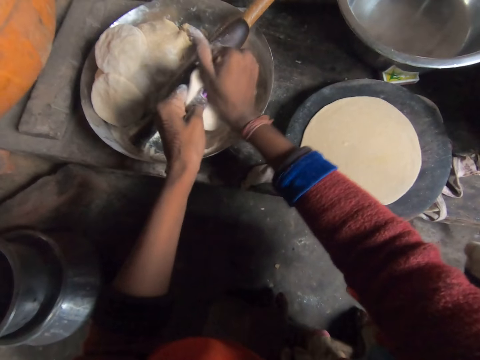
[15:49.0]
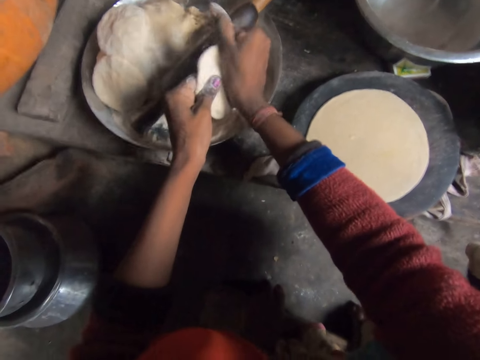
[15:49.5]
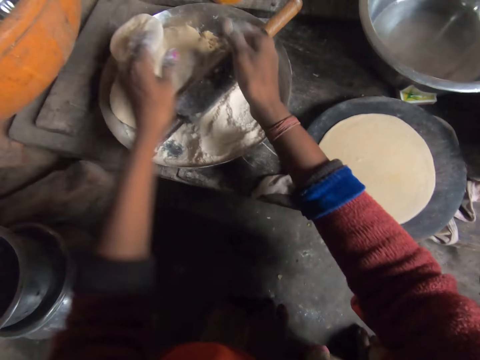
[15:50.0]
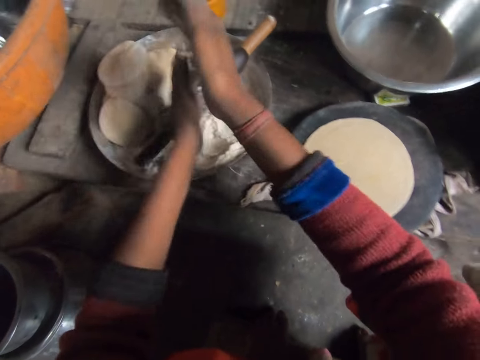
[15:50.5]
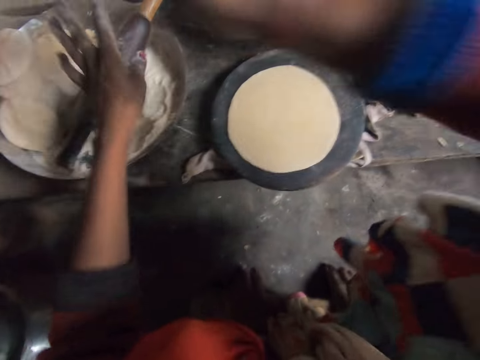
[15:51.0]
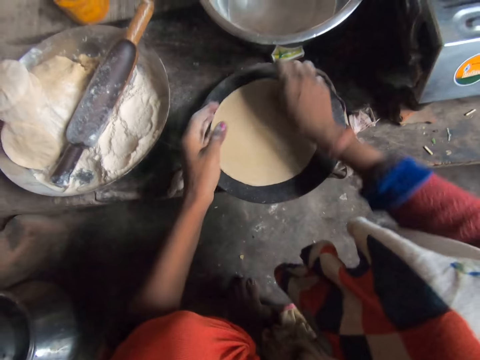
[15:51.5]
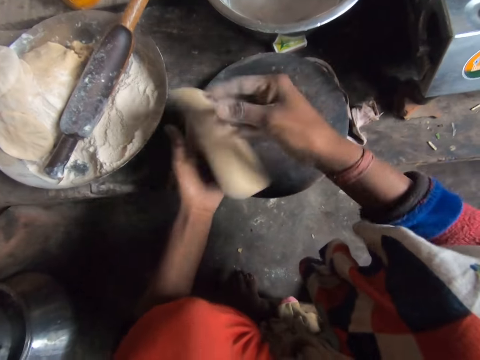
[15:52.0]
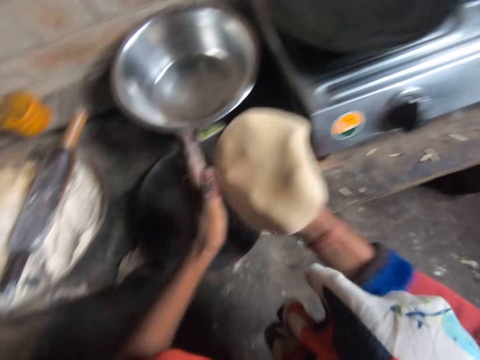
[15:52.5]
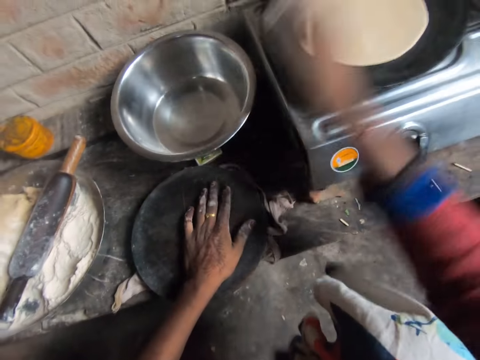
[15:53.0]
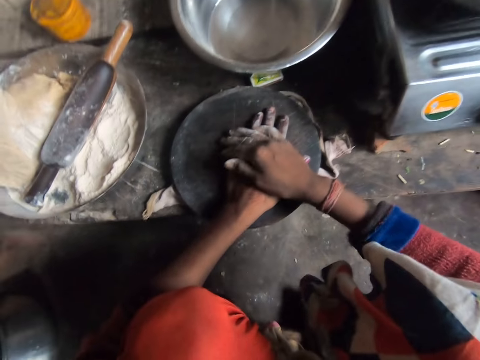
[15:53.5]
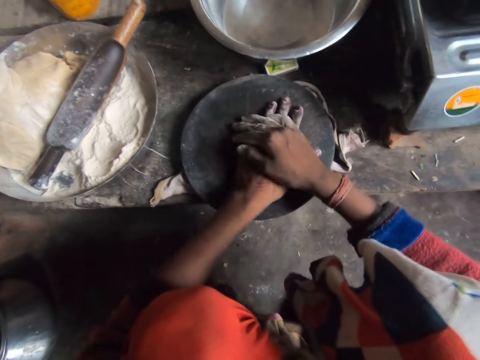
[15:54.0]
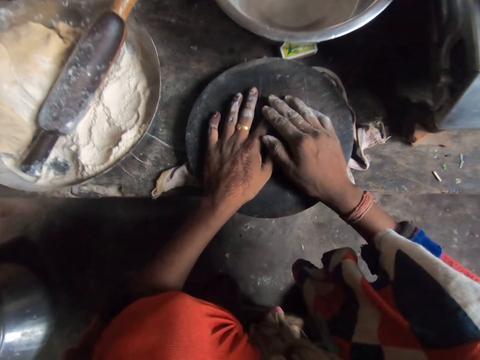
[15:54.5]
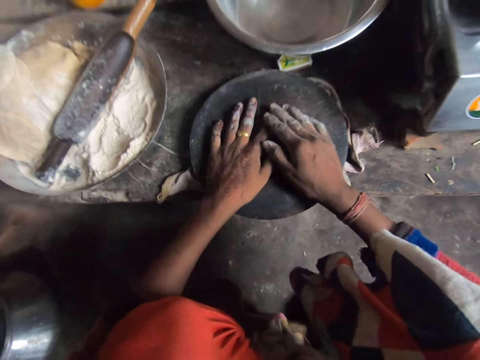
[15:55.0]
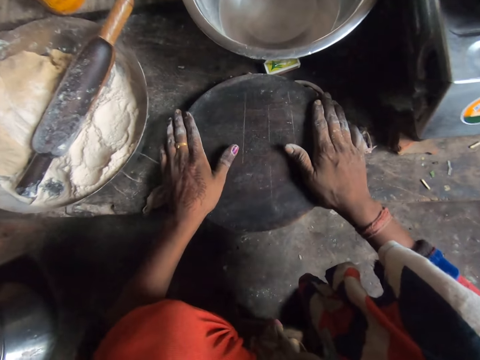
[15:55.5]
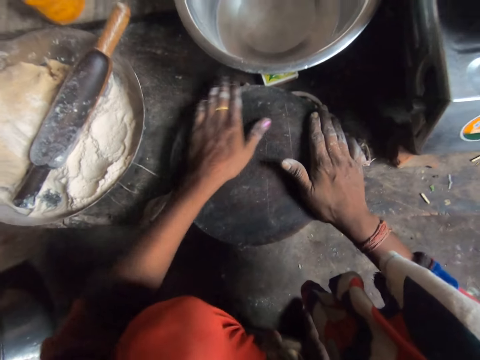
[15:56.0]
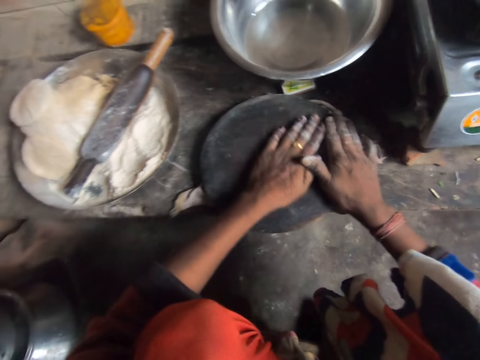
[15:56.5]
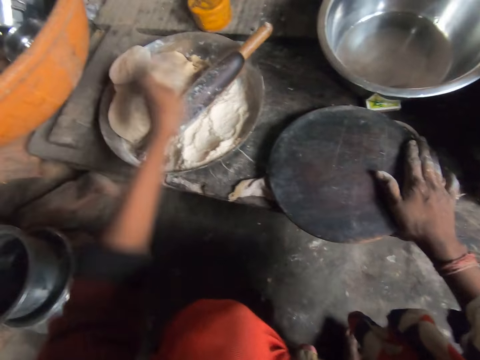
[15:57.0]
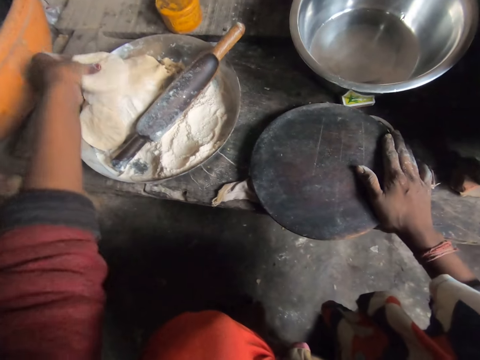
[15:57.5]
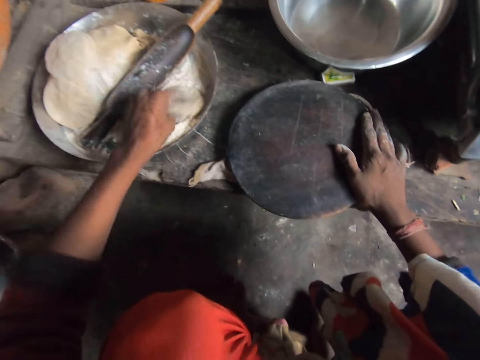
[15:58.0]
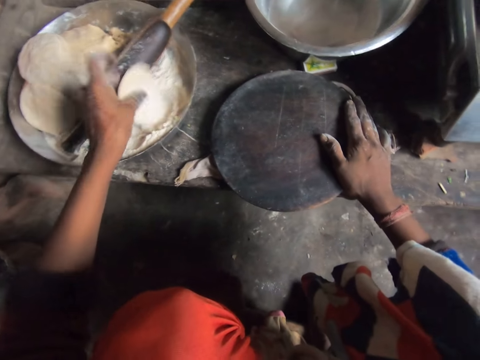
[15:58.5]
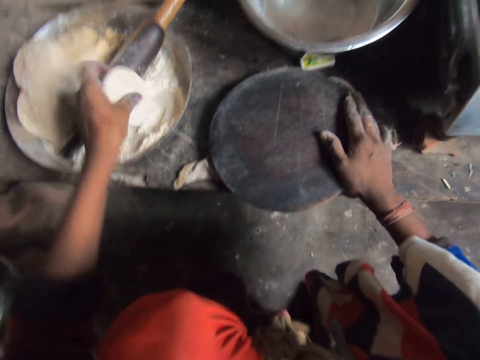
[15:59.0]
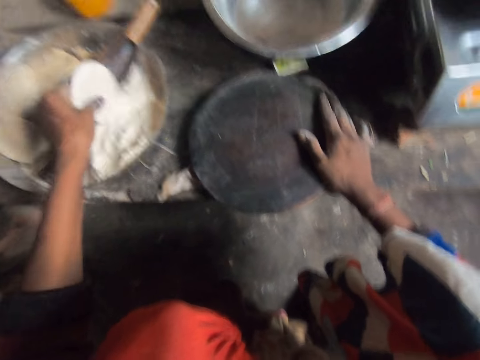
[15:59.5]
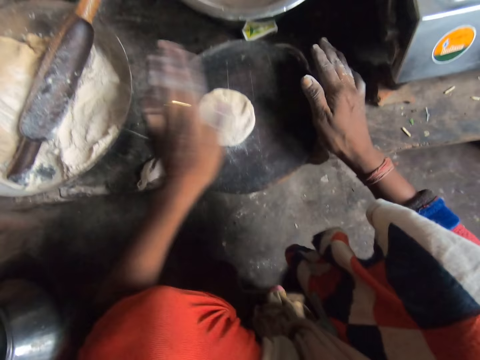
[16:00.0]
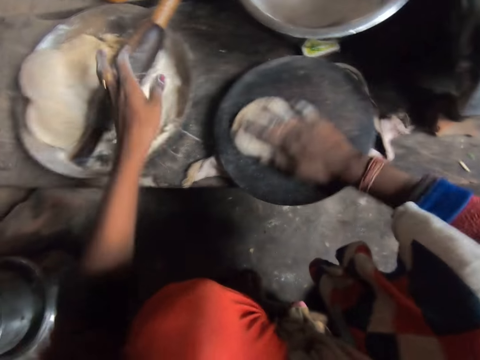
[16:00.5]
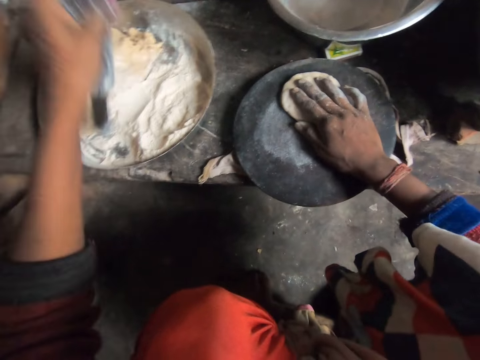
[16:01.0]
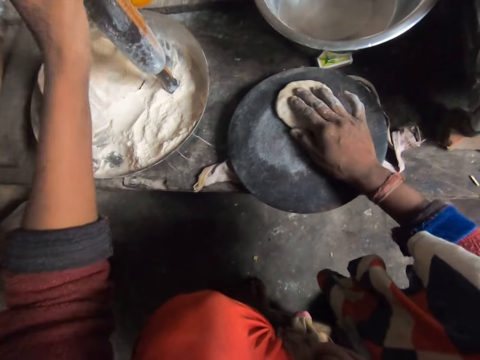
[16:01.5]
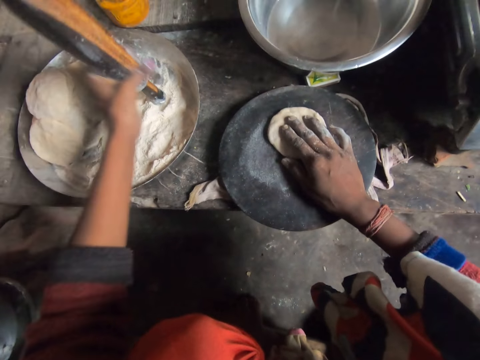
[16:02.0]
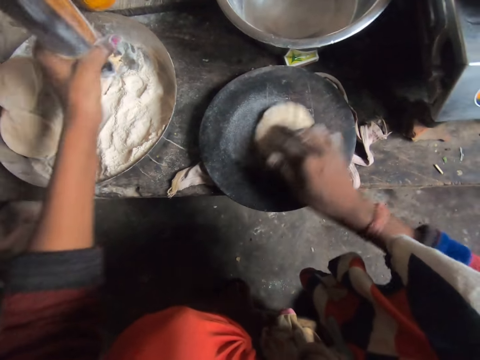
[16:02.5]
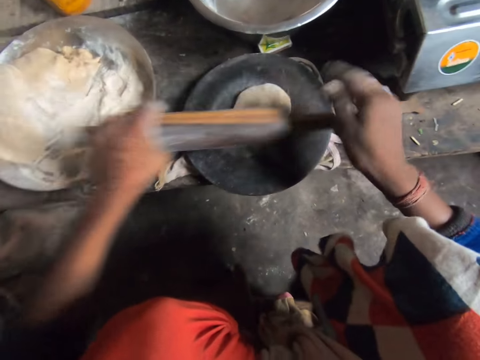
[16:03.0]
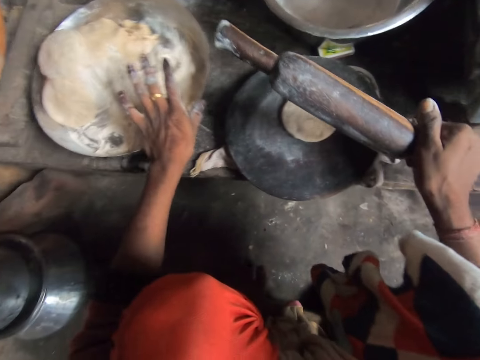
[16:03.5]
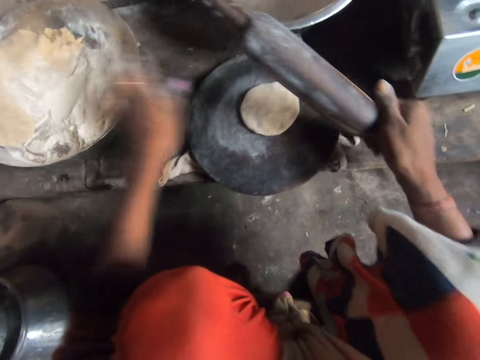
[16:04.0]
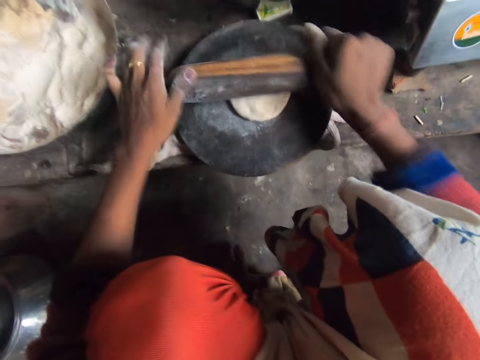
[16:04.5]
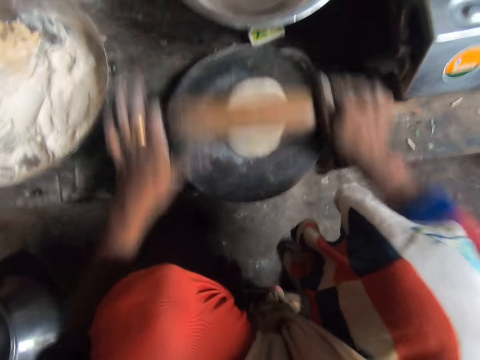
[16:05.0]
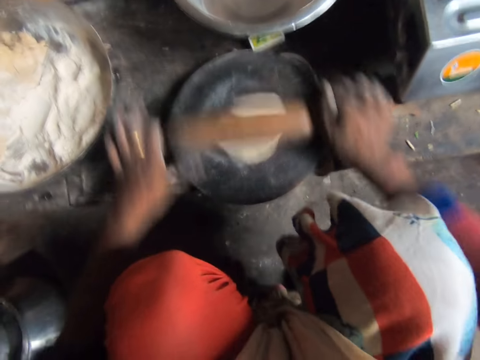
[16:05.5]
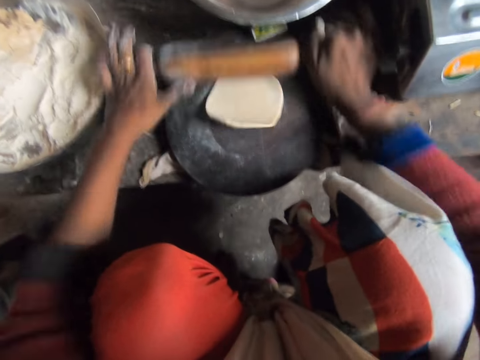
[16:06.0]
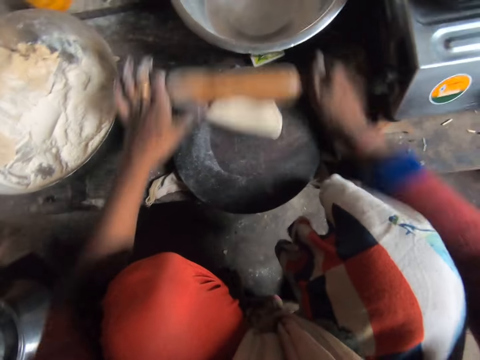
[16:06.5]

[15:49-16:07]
The camera wearer places the dough on the dough. She dusts her hands. She picks up the dough from the wood. She places the dough on the pan. She touches the rolling board. She puts her hand on her other hand. She moves her hand on the wood. She wipes the rolling board. She picks the dough from the tray. She places the dough on the flour and puts flour on the dough. She places the dough on the rolling board. She beats the dough and rubs the dough on the wood. She picks up the rolling pin from the tray, cleans the rolling pin and moves the tray. She flattens the dough with the rolling pin.

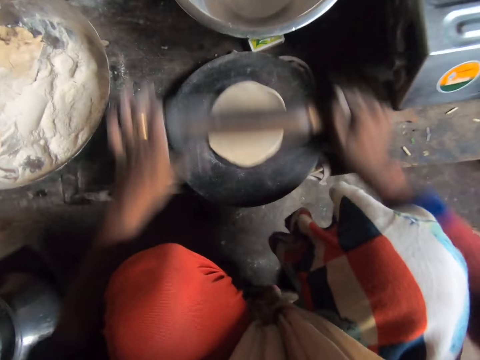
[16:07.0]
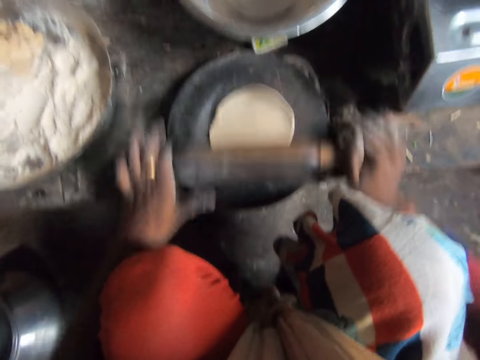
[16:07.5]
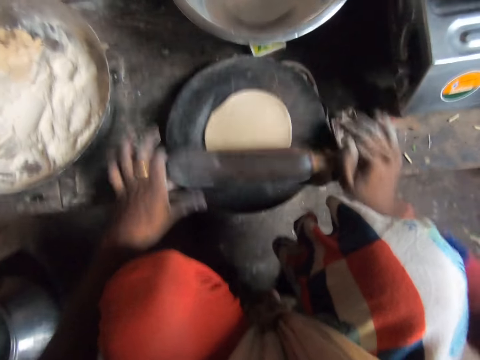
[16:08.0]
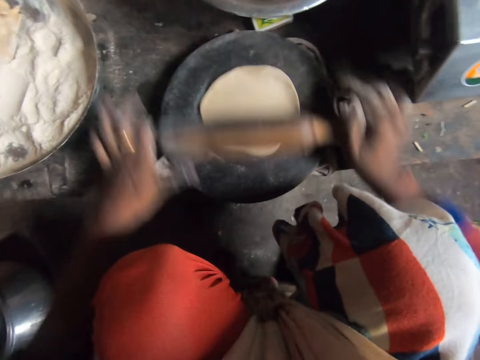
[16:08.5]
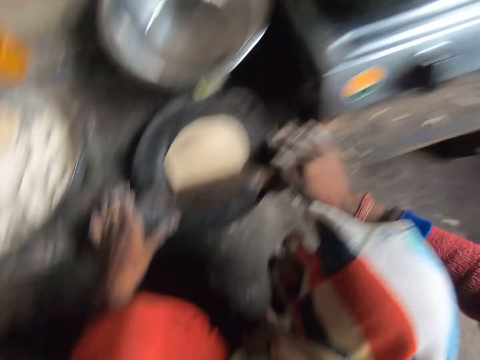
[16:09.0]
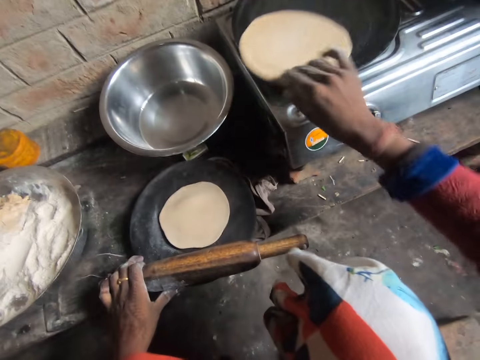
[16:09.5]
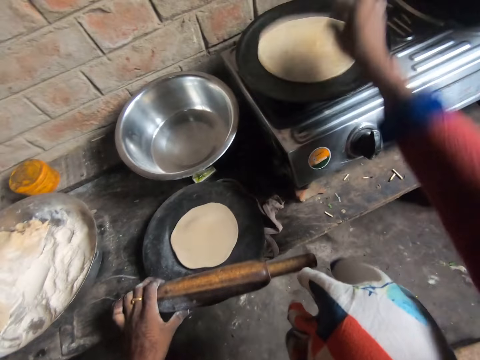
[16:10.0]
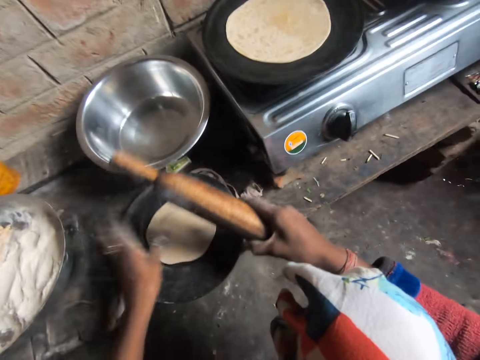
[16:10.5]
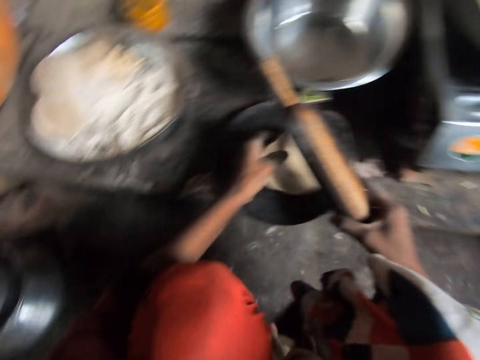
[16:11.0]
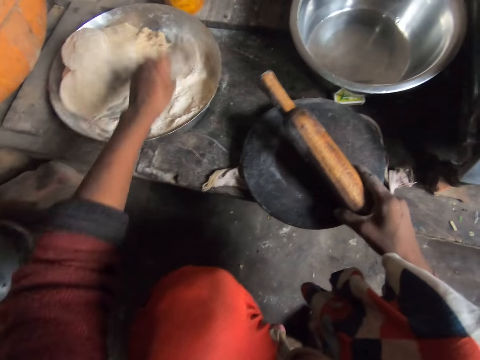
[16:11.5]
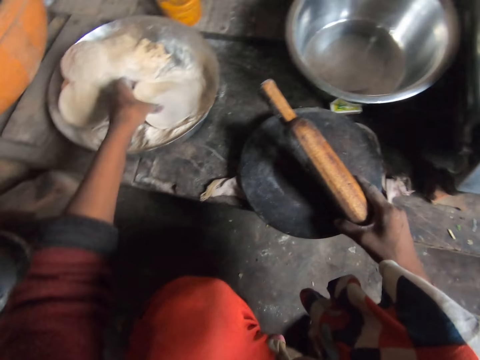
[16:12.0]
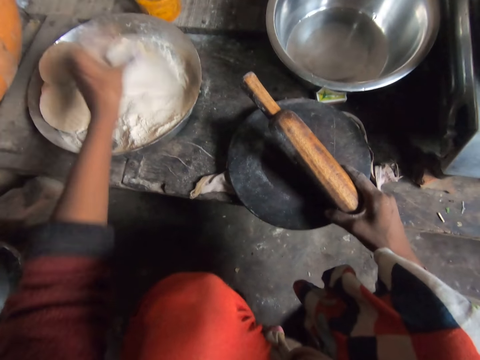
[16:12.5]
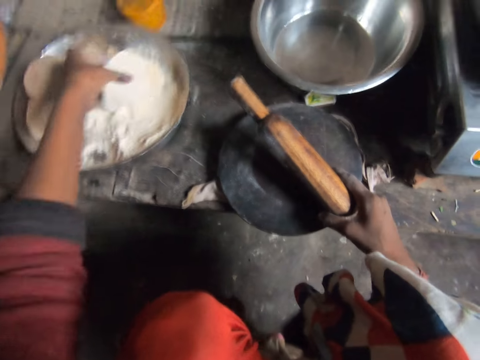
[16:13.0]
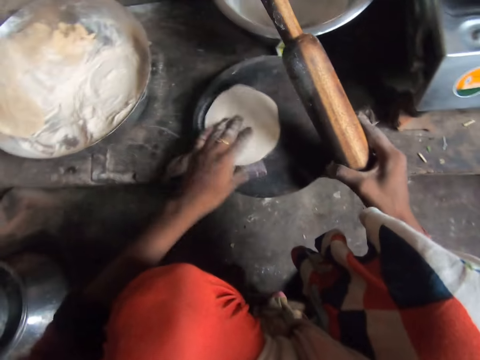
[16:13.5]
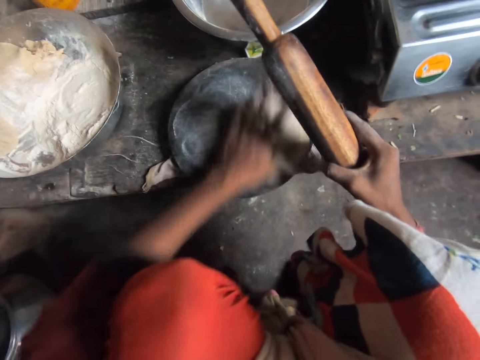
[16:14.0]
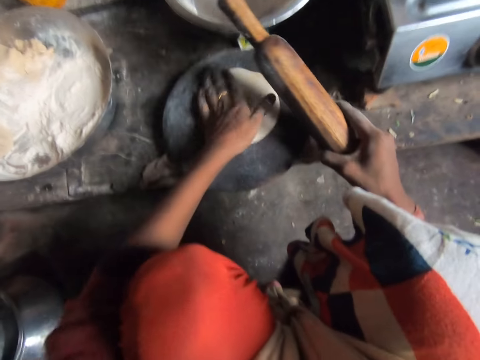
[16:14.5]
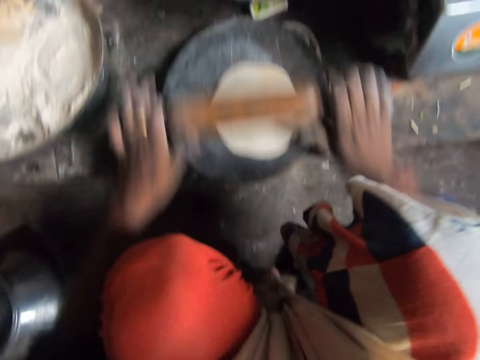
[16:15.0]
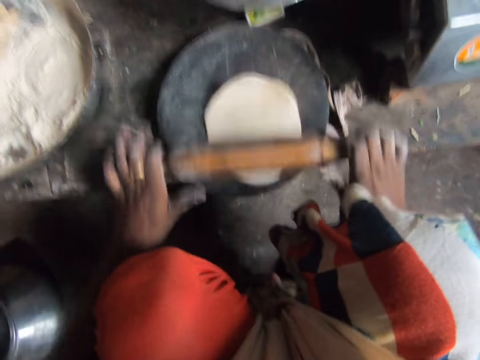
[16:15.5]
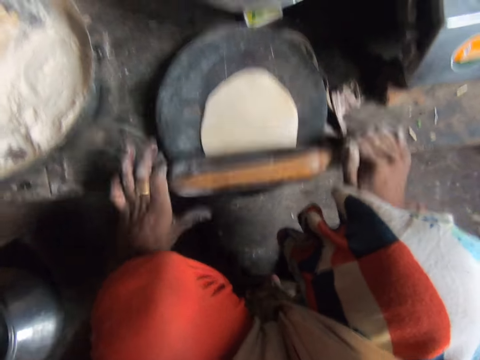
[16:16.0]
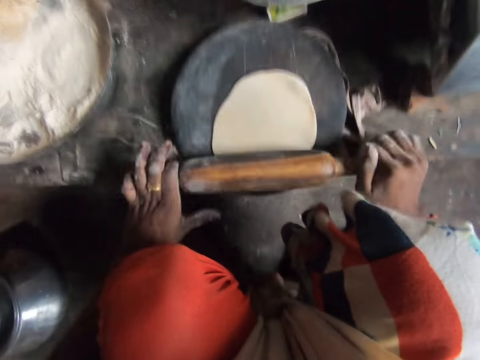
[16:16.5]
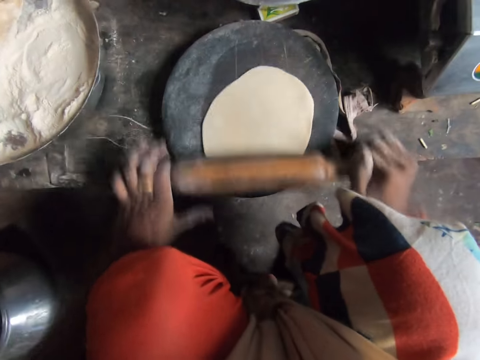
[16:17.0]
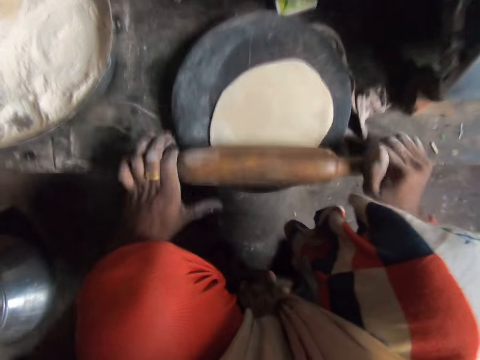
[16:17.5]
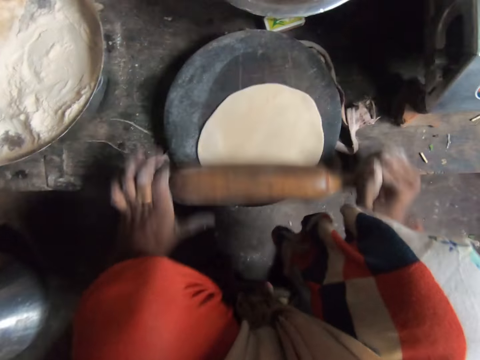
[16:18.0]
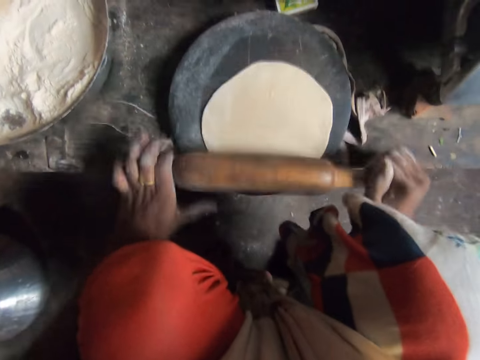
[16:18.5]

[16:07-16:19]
The camera wearer flips the dough on the pan. They pick up the dough from the wood. They place the dough on the flour and put flour on the dough. They drop the dough on the wood and rub the dough on the wood. They flatten the dough with the rolling pin.
